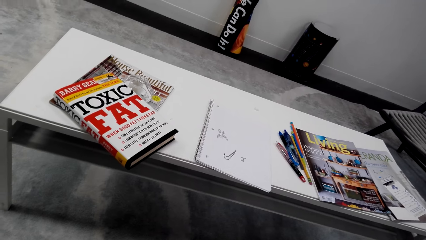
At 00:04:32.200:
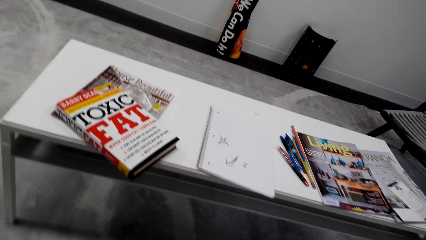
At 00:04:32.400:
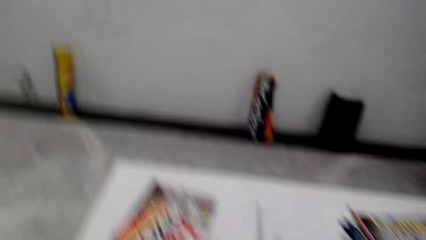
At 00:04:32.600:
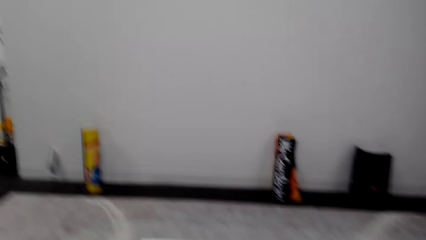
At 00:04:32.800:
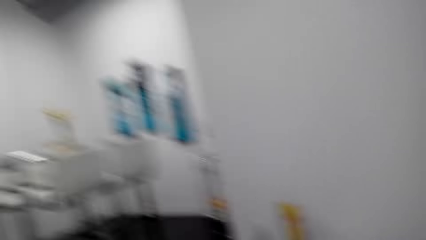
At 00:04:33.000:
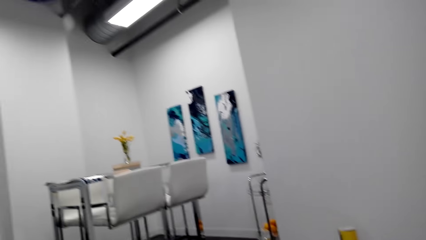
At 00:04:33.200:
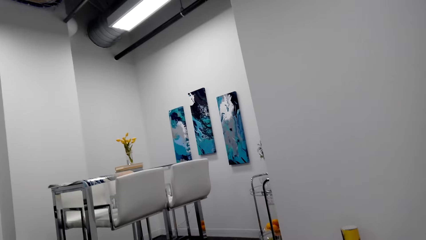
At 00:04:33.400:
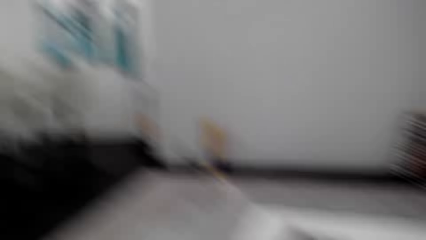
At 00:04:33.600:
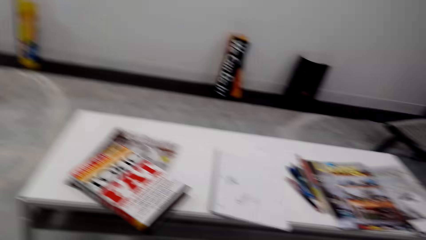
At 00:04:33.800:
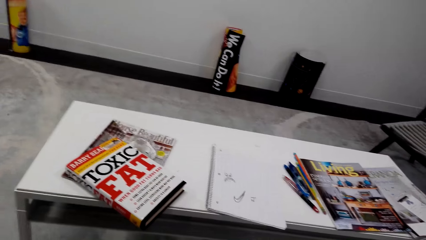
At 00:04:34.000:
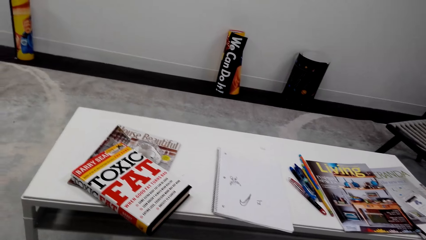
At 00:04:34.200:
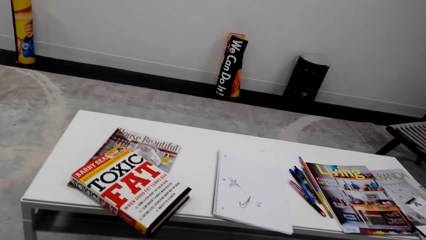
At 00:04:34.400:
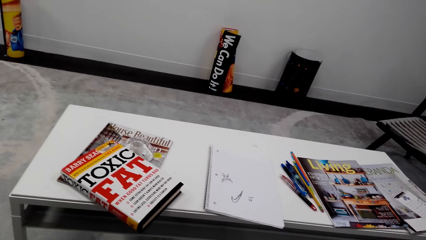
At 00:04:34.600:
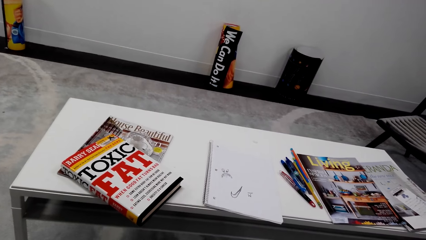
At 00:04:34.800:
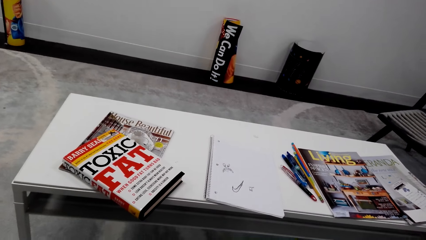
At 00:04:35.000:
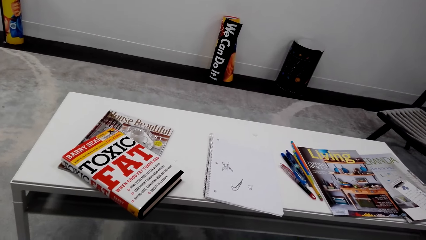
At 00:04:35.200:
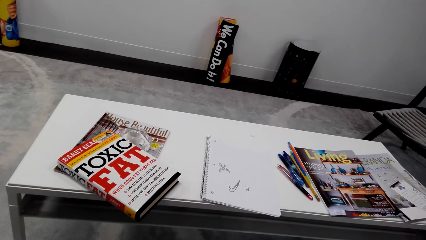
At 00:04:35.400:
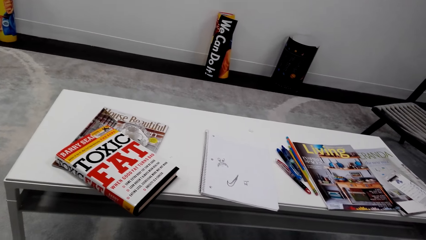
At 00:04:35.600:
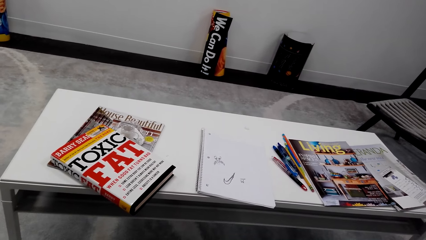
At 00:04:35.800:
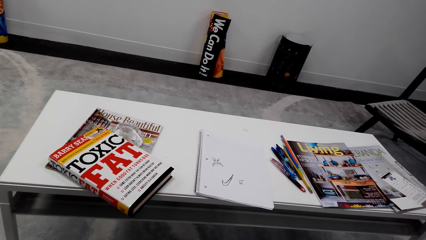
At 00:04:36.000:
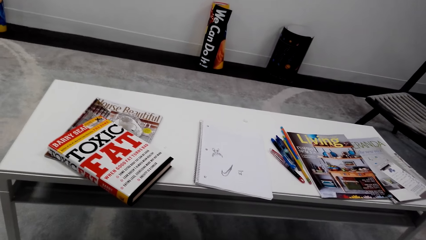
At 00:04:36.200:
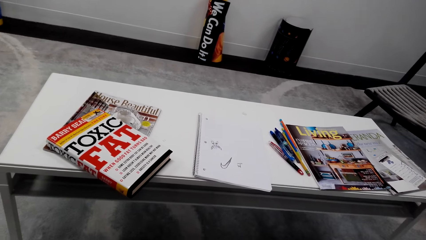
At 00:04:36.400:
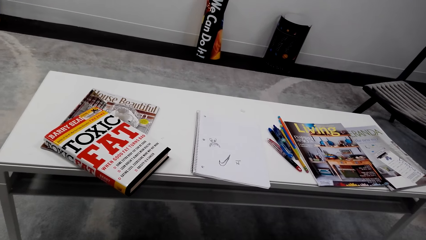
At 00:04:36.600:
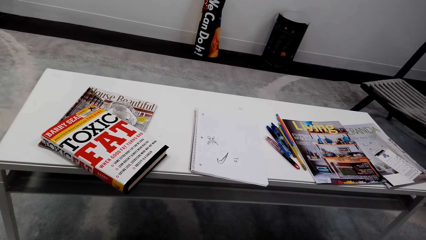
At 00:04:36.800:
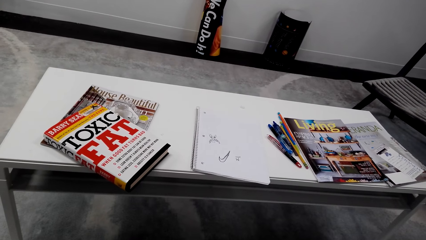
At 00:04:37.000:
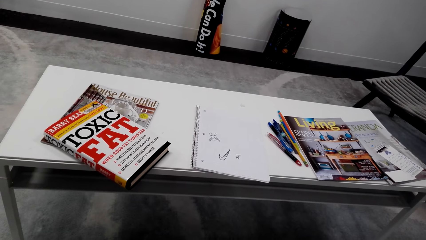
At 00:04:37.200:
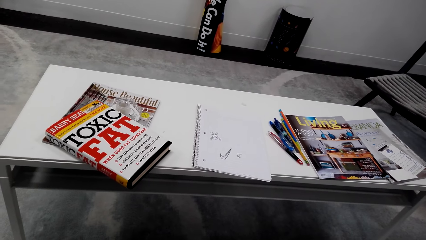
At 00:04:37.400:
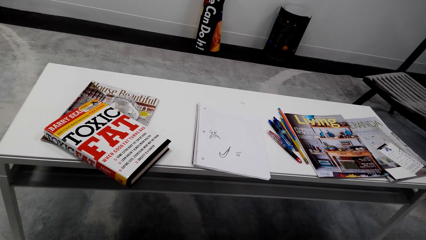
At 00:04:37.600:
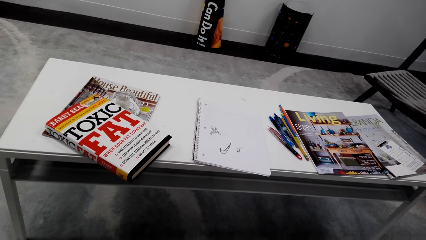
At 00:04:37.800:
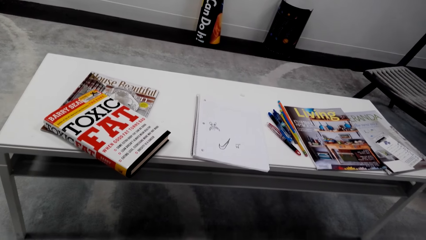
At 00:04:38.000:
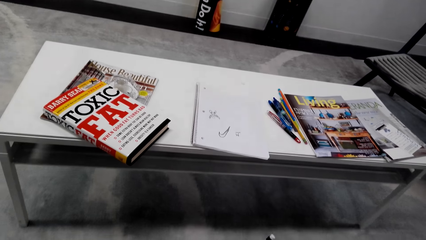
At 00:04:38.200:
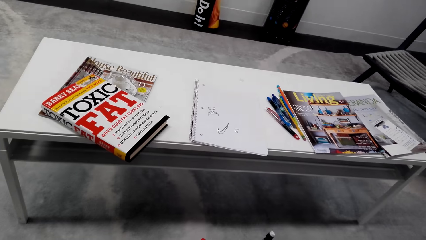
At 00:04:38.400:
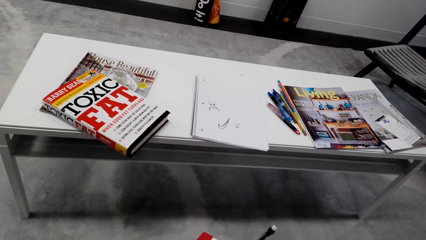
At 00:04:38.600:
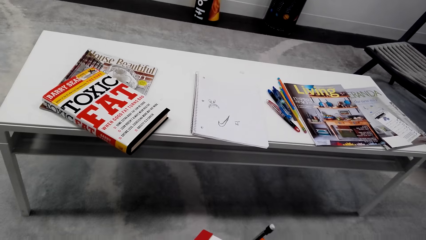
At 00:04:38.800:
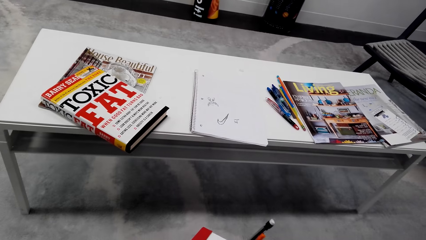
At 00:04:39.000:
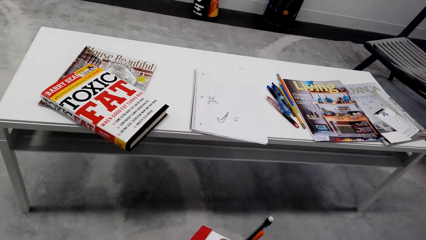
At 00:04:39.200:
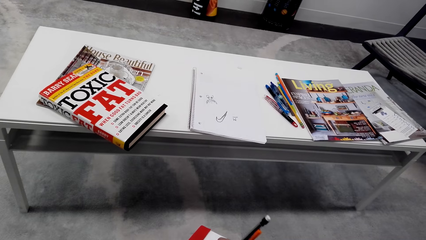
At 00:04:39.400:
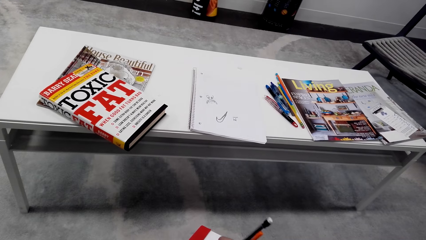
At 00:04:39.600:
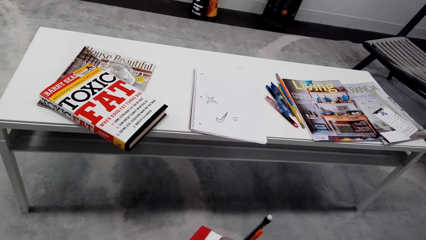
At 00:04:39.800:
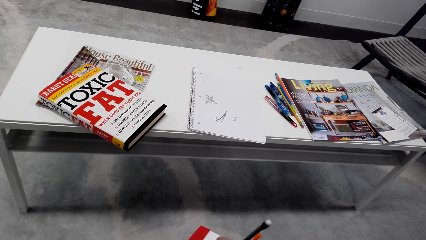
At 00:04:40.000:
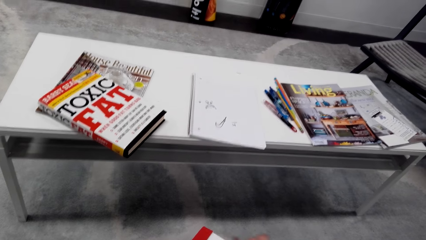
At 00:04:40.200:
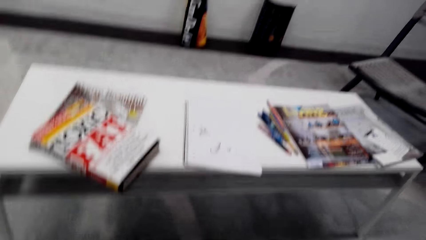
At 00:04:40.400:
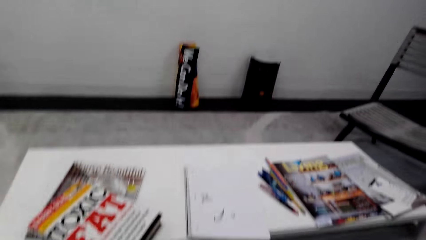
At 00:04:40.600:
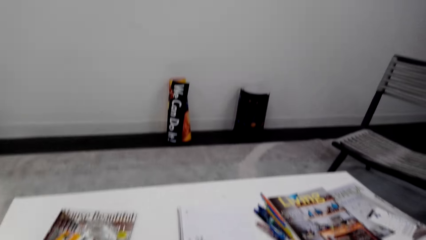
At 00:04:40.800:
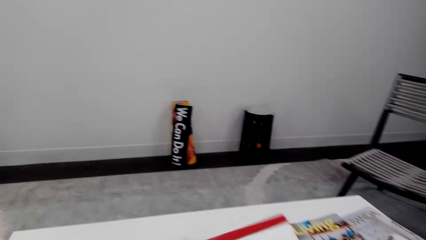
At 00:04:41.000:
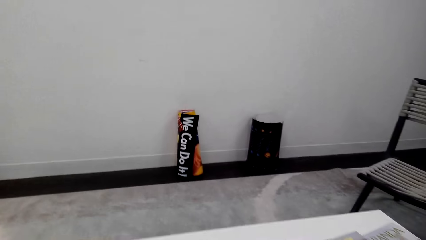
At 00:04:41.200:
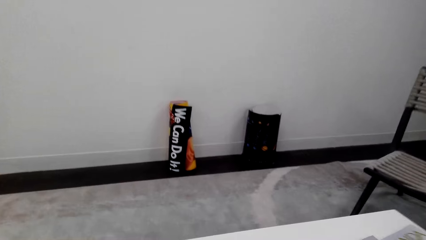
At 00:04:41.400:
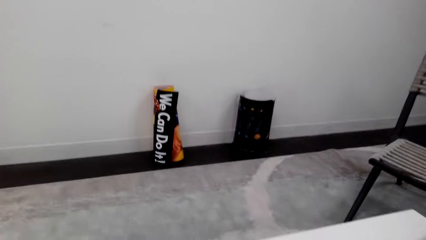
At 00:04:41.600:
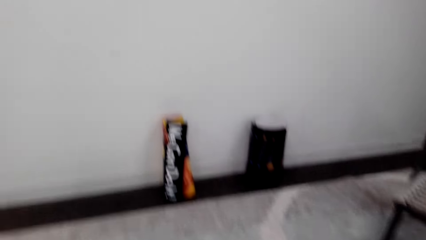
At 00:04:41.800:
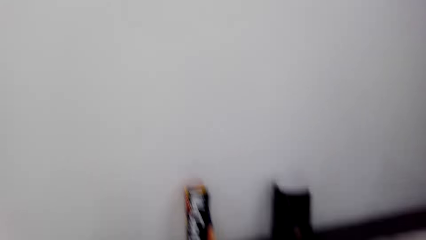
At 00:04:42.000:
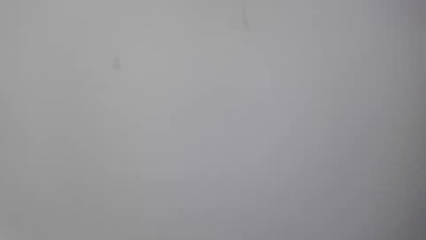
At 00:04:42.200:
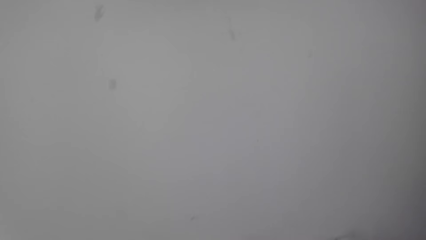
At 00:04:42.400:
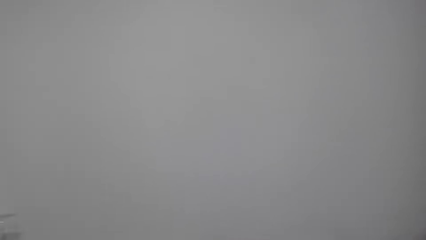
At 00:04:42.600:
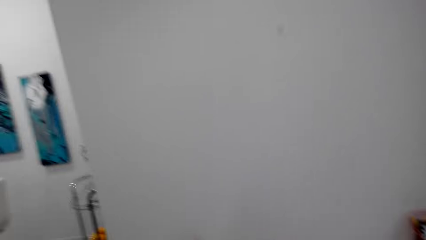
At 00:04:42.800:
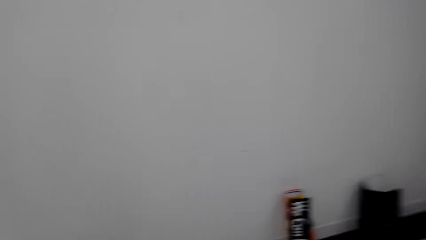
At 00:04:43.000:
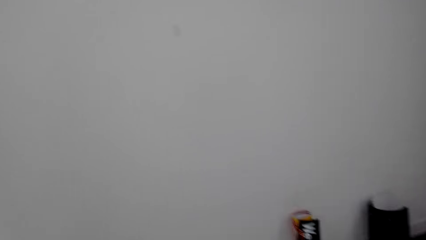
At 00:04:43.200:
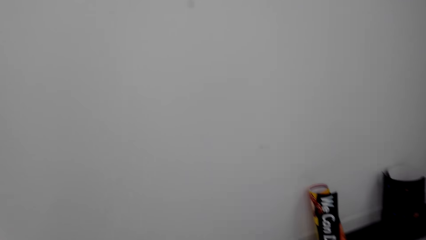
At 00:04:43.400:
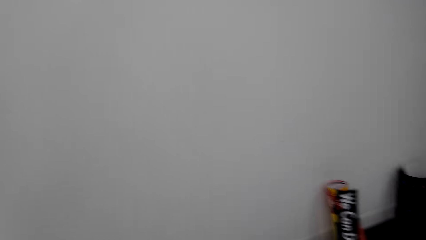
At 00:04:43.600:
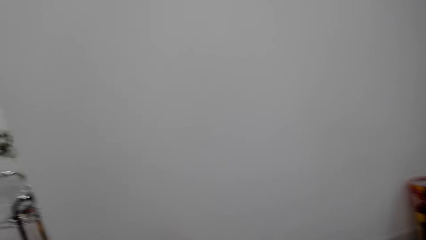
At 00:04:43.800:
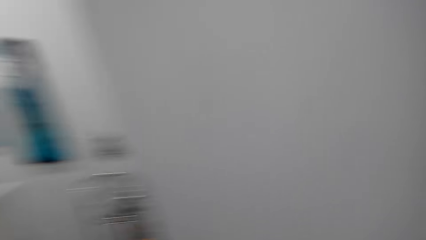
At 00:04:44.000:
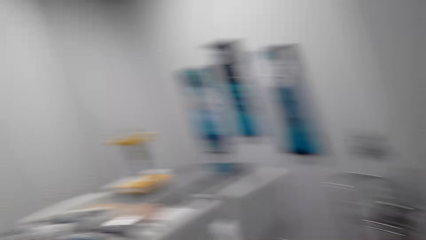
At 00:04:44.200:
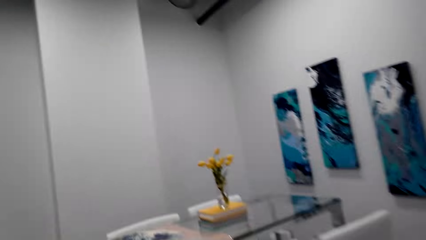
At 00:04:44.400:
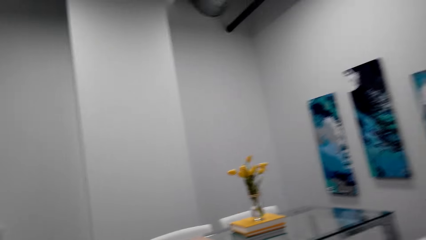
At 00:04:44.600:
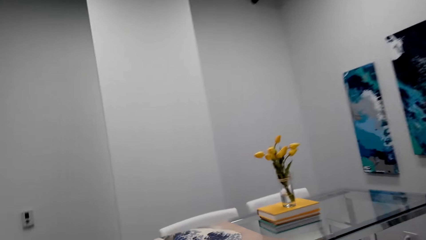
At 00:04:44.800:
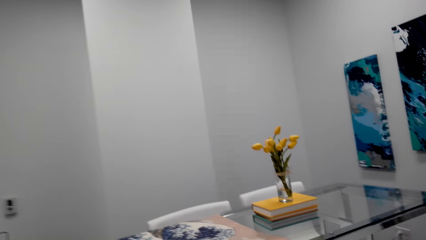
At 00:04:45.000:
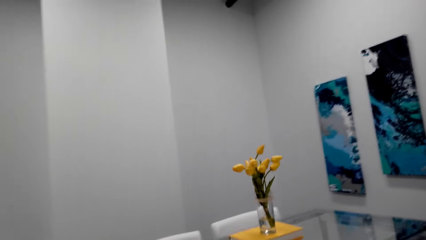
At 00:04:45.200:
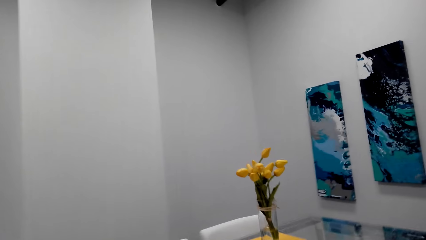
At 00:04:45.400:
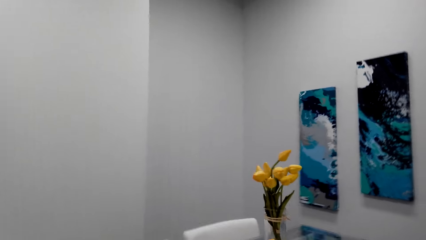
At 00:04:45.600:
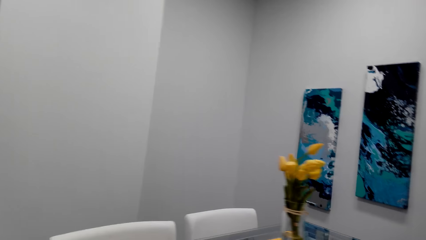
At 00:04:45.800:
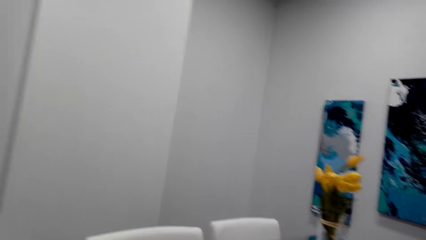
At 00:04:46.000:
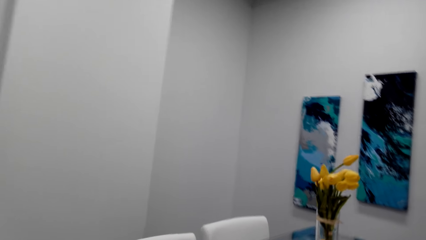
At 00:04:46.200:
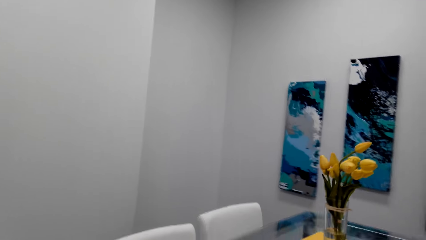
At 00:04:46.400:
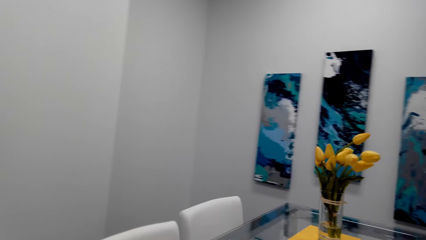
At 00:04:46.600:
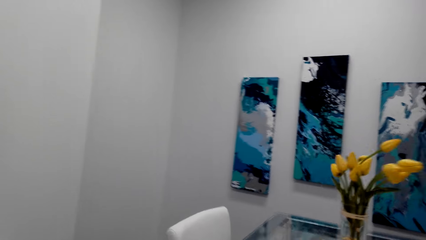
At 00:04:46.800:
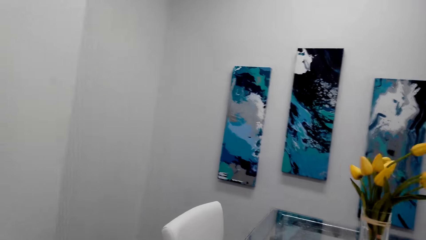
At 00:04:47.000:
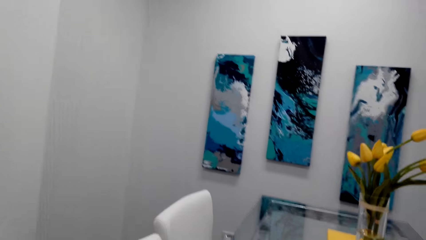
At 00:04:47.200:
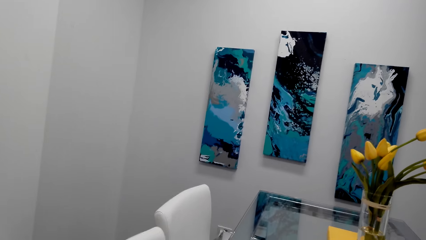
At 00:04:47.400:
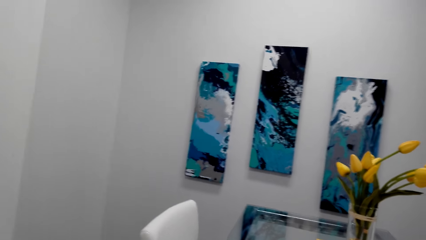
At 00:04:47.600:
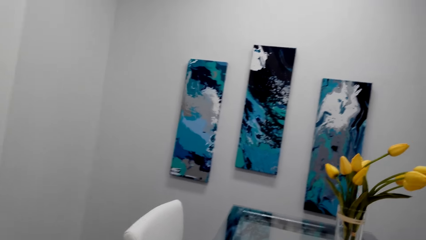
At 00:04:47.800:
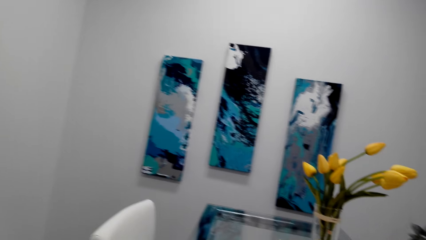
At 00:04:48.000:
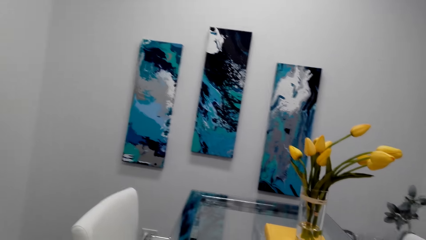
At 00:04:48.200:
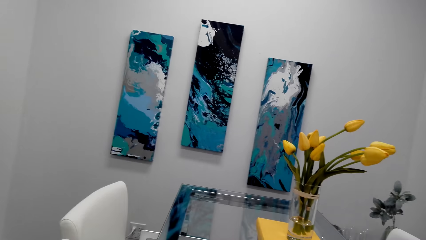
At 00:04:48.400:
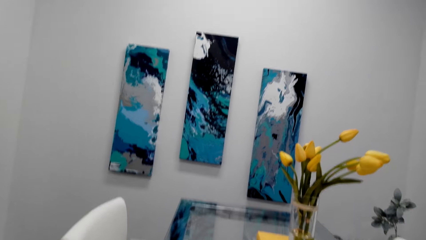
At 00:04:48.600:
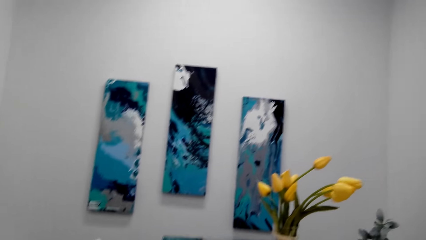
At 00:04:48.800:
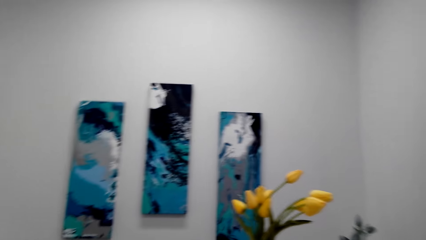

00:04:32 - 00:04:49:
The camera wearer writes on the book. They walk around the house.
